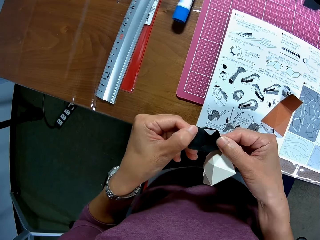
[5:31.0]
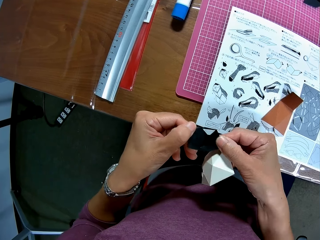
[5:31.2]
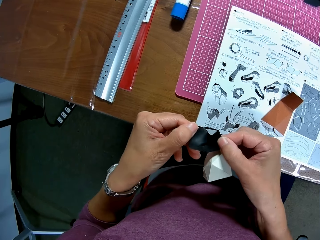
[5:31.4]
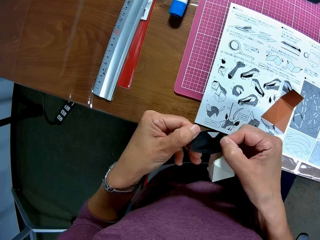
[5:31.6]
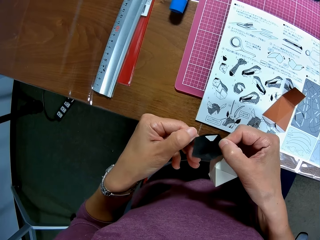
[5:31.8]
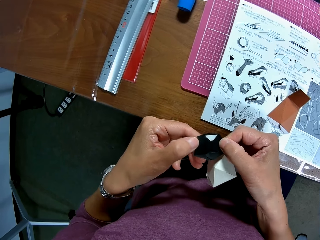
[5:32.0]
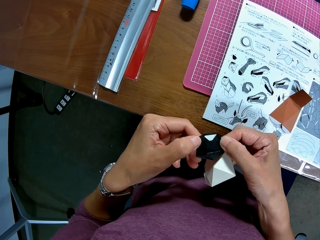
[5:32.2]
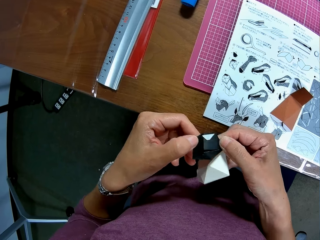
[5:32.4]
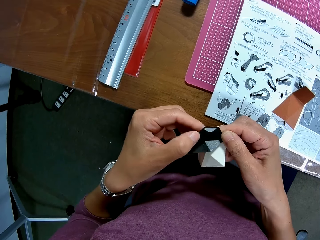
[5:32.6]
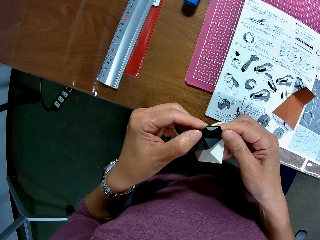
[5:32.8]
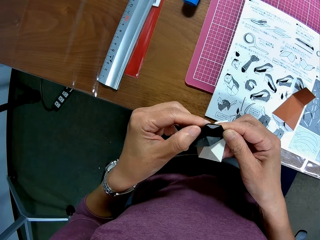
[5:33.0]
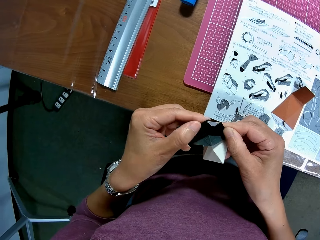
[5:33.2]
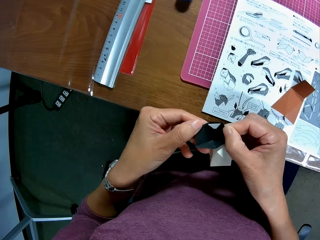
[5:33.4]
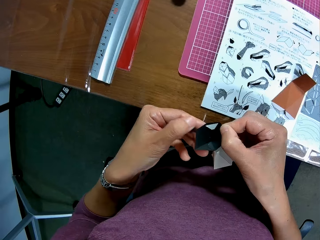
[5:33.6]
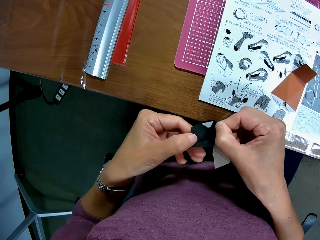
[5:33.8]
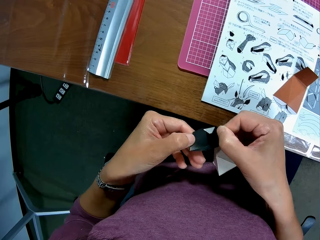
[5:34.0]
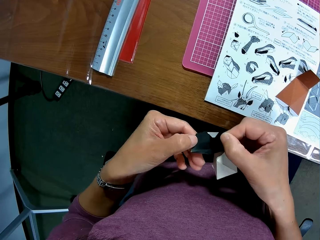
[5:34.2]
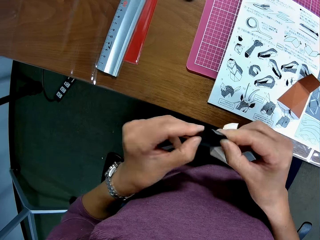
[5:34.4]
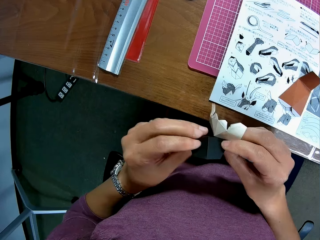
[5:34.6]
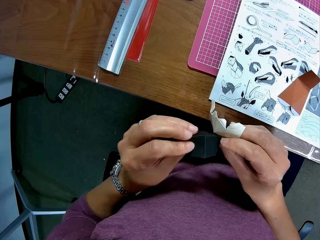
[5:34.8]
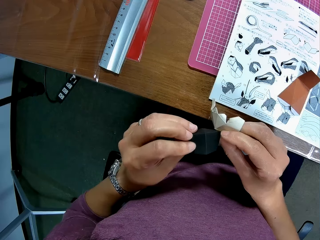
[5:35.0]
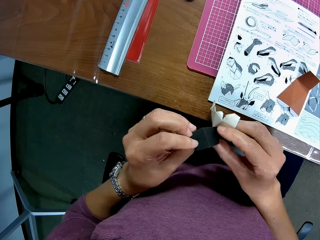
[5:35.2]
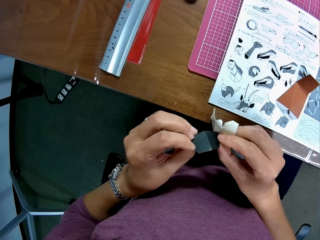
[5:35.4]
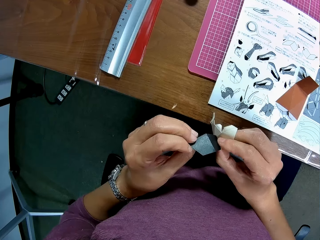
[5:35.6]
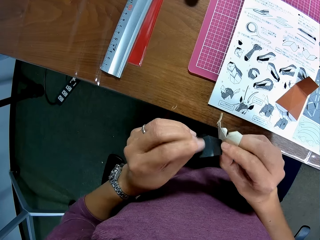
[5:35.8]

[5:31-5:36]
The camera wearer flips a crafting paper.

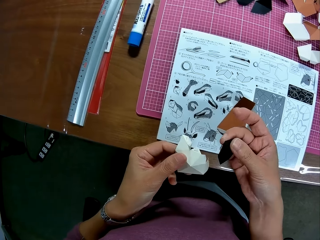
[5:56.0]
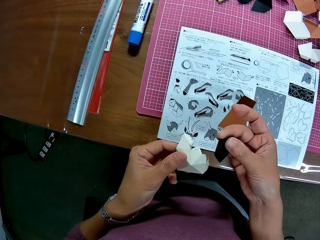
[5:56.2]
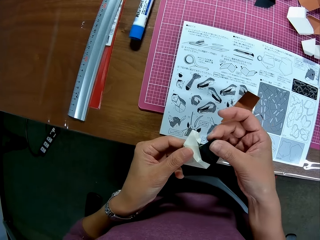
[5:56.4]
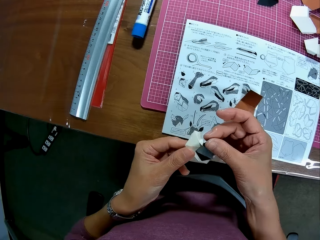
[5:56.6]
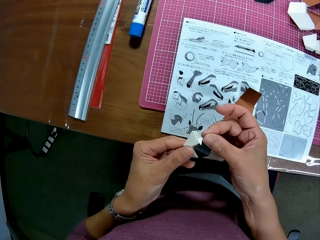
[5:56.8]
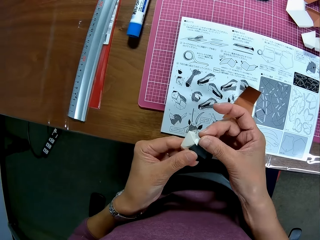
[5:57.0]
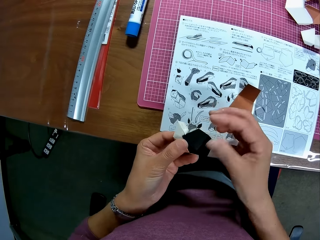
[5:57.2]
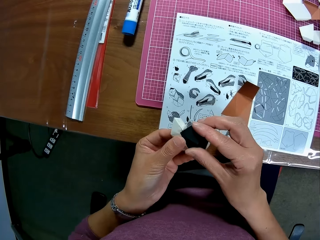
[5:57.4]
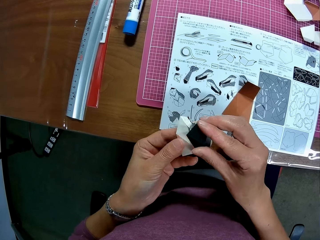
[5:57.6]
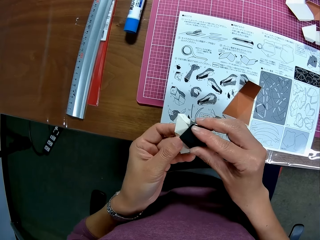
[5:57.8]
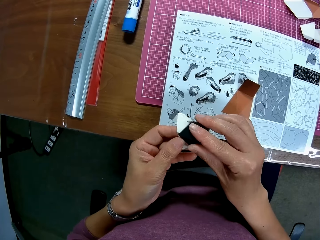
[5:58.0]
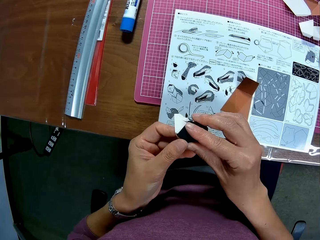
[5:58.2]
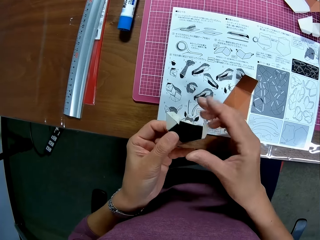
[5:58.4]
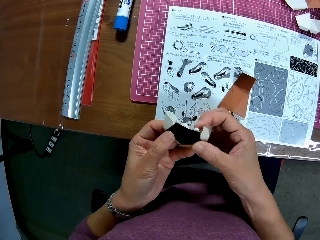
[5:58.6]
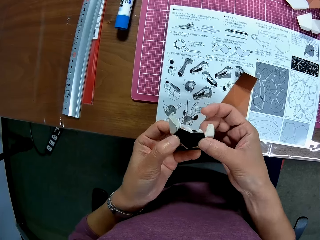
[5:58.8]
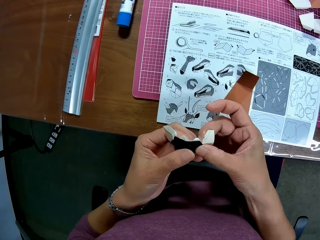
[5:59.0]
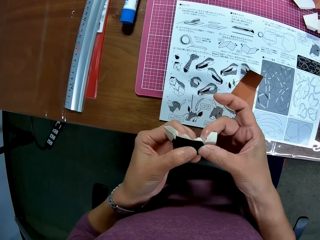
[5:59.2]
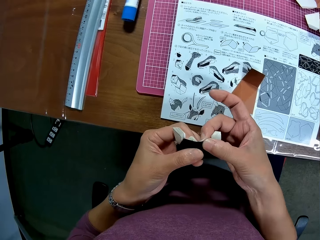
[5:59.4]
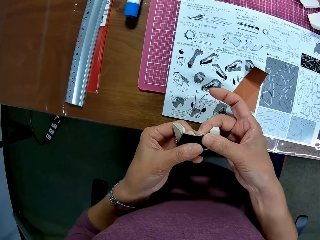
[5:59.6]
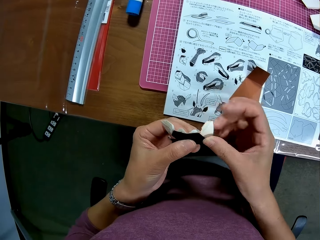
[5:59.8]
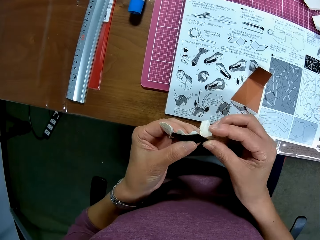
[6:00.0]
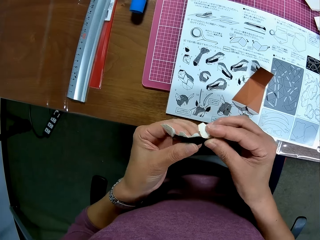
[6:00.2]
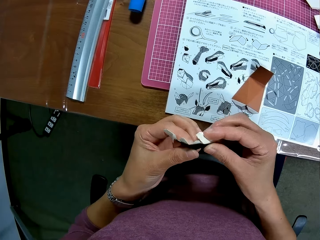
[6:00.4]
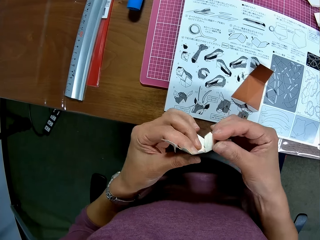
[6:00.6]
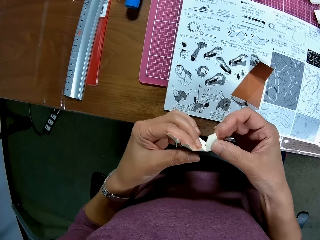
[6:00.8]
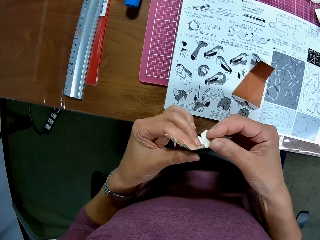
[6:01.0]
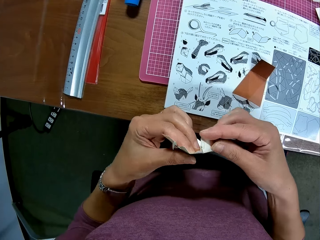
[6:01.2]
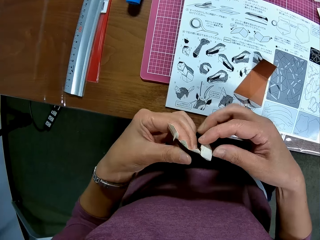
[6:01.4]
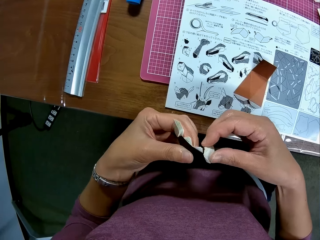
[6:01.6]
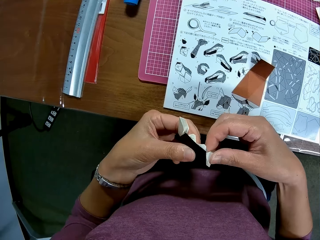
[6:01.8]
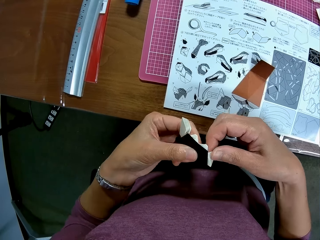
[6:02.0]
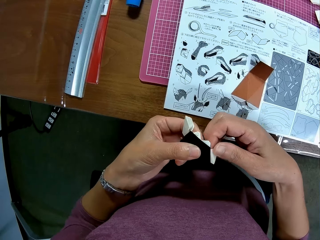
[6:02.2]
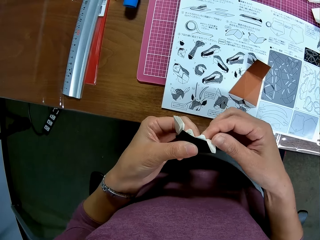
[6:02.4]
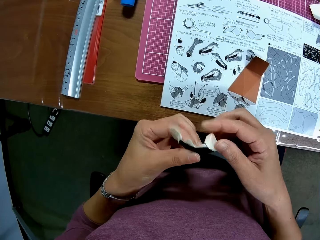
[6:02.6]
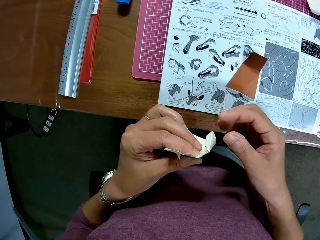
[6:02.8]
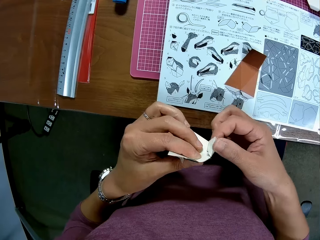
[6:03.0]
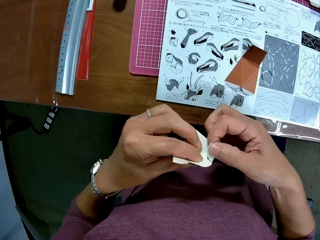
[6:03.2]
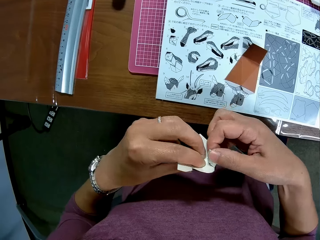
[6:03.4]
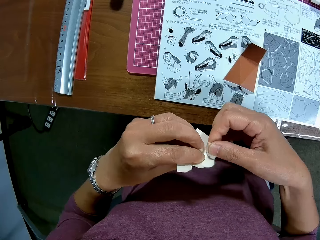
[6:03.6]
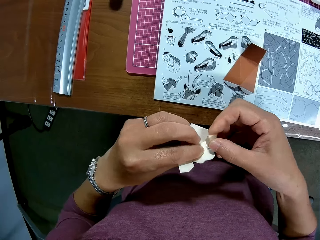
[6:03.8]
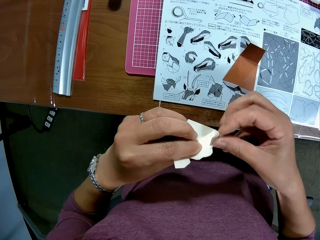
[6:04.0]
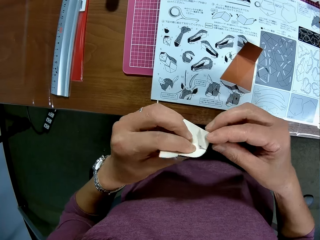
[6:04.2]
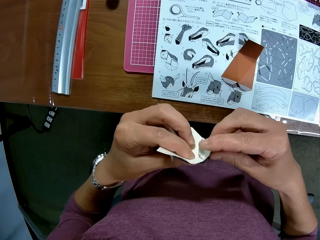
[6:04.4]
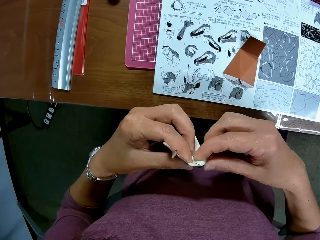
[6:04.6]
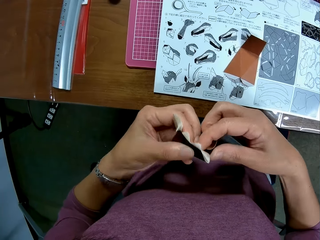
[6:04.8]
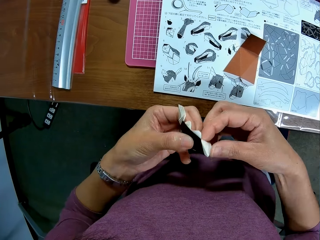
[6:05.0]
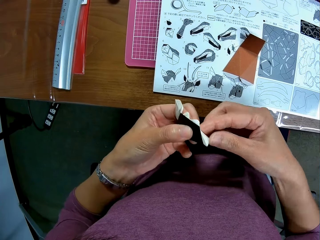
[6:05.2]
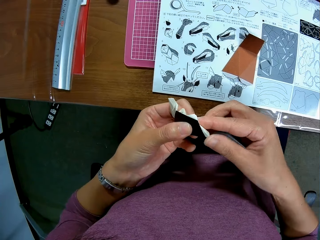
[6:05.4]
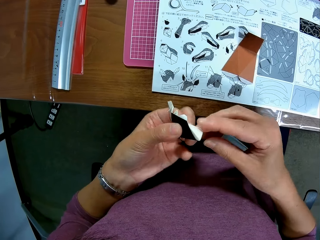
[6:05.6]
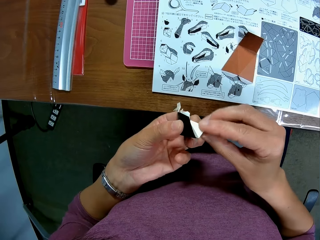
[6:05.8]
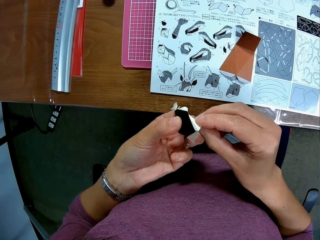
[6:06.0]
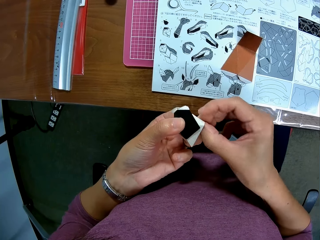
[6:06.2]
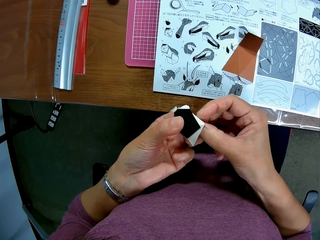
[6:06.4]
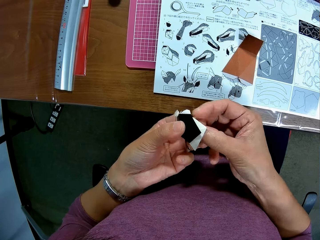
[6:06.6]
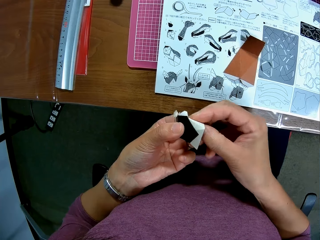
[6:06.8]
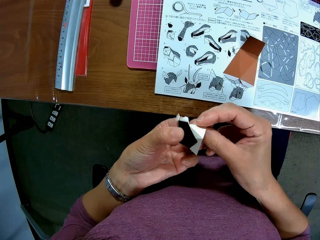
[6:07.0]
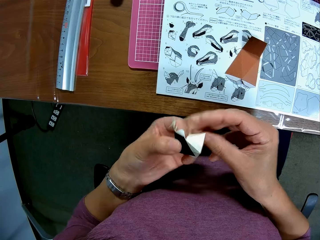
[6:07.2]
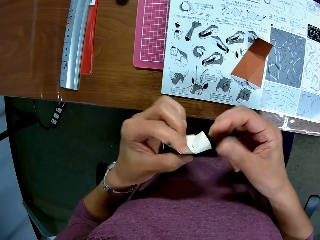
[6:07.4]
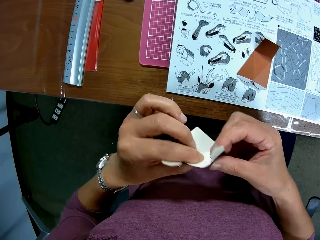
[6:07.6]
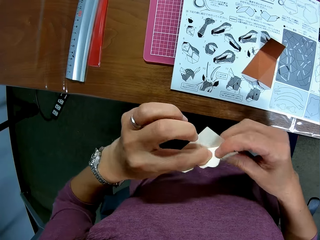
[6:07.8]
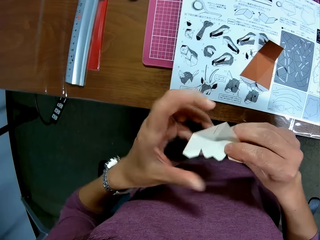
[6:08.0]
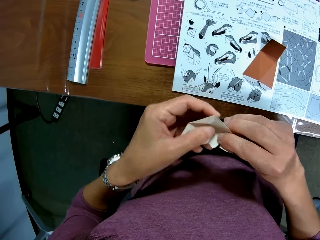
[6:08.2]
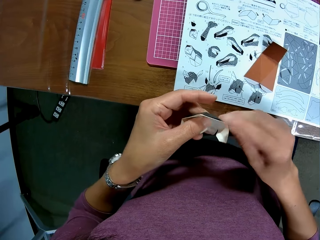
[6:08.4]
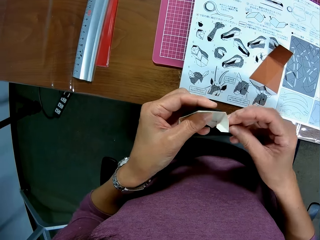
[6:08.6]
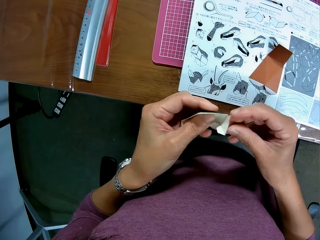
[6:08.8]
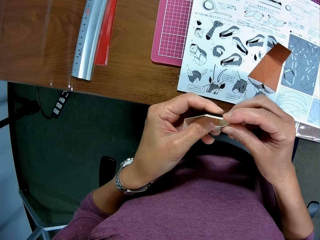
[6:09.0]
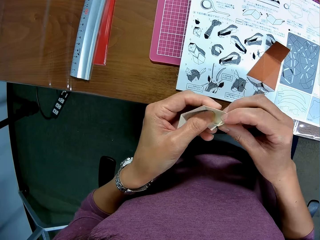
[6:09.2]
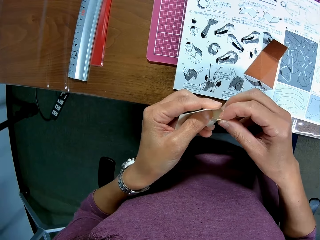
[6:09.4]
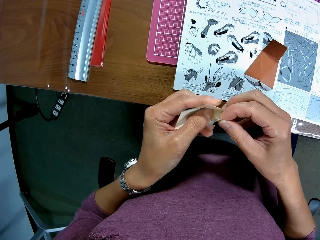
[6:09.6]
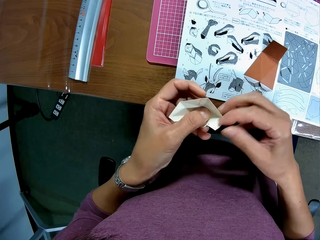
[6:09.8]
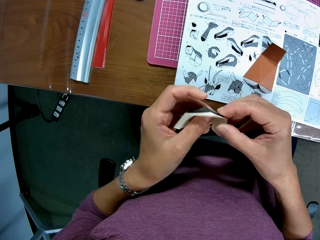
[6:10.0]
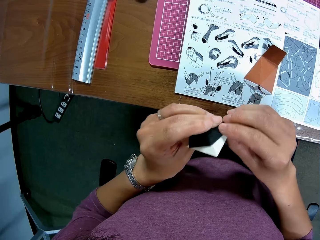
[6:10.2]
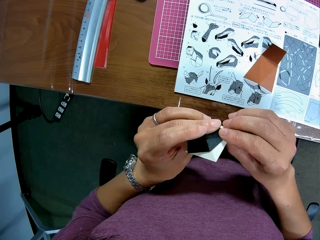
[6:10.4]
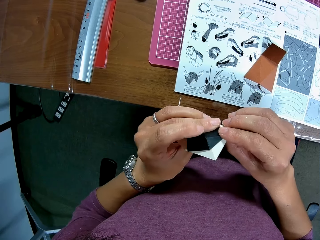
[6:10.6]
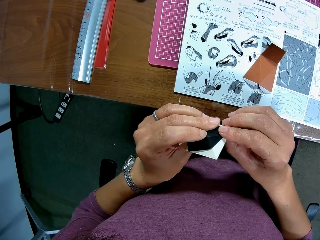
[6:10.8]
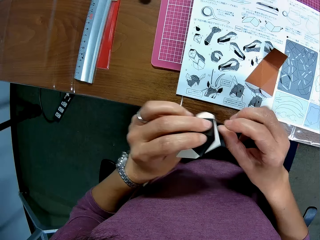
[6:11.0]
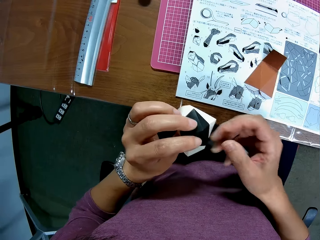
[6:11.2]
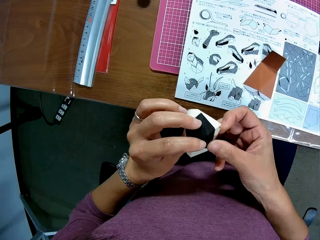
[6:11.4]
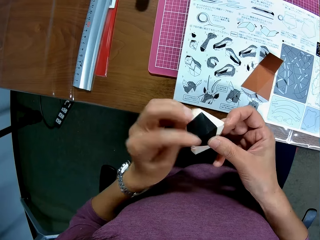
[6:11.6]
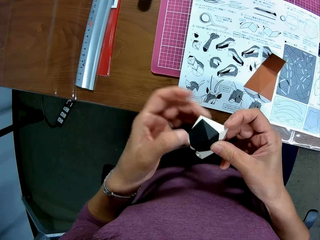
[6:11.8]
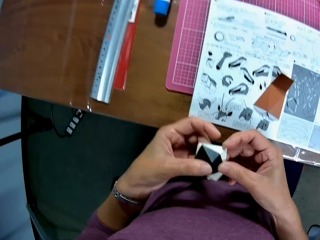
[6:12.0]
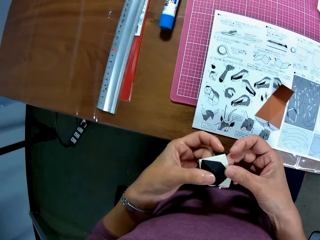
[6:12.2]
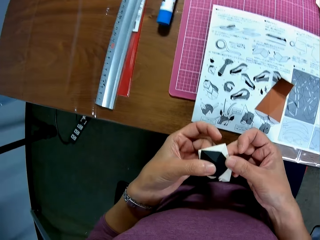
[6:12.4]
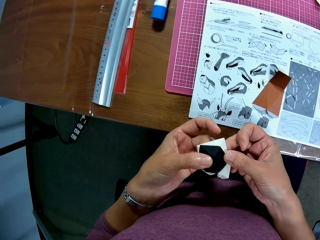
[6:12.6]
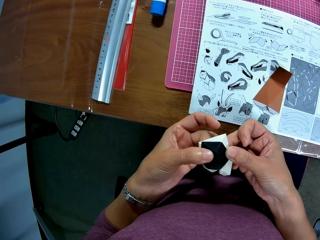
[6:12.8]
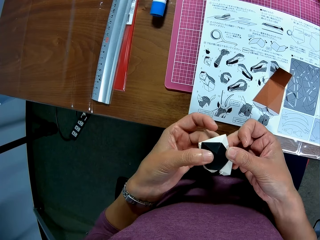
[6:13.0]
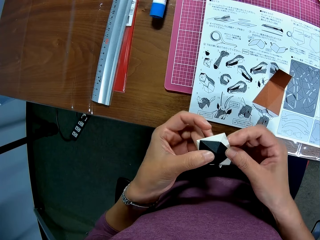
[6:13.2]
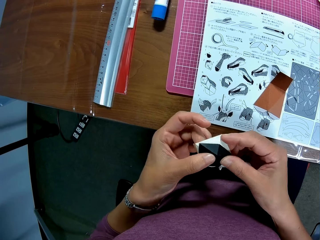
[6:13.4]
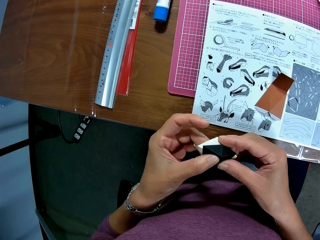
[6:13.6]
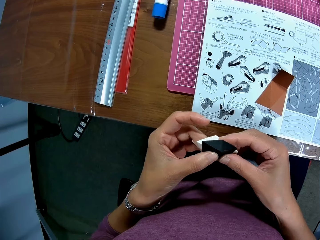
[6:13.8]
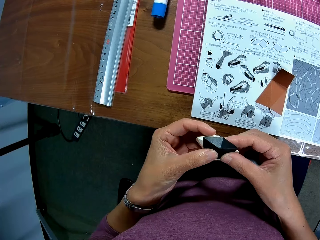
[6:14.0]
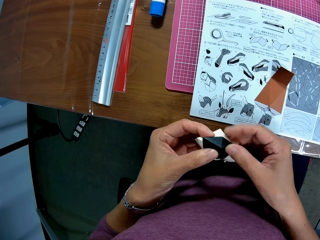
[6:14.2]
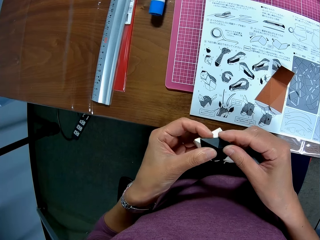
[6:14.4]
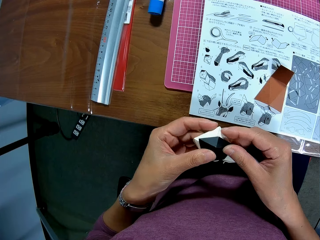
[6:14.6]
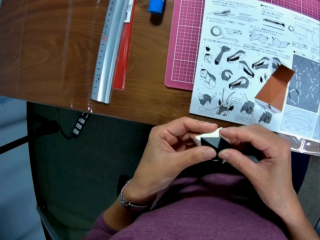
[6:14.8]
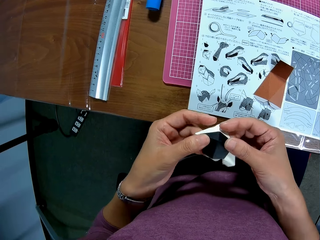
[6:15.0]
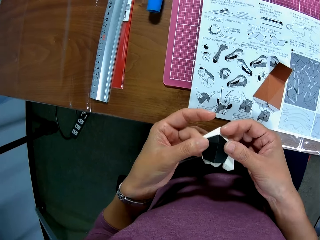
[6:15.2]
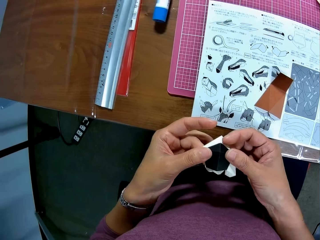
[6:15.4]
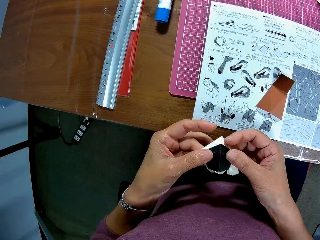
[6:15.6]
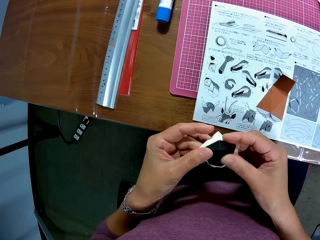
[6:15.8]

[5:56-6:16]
The camera wearer attaches crafting papers. They fold the crafting papers and rotate the crafting papers.
